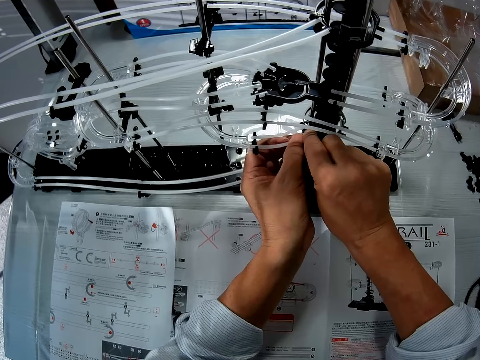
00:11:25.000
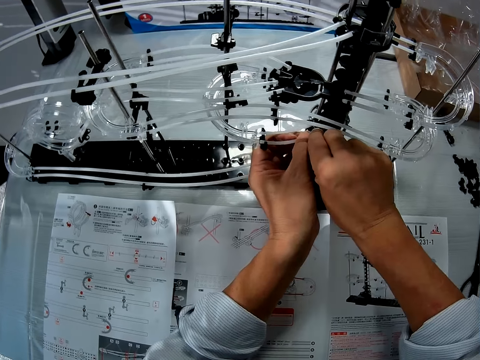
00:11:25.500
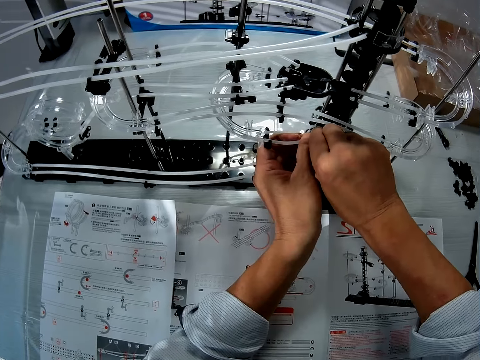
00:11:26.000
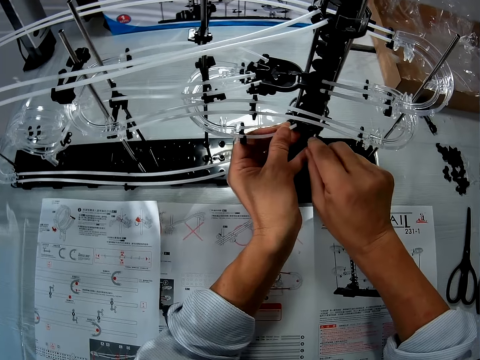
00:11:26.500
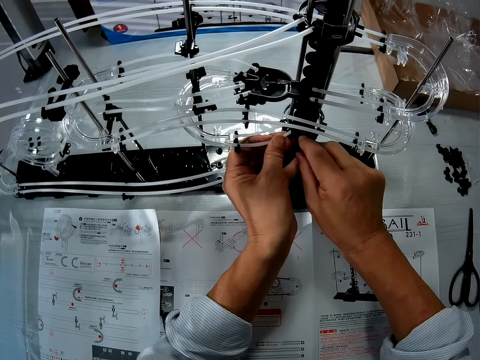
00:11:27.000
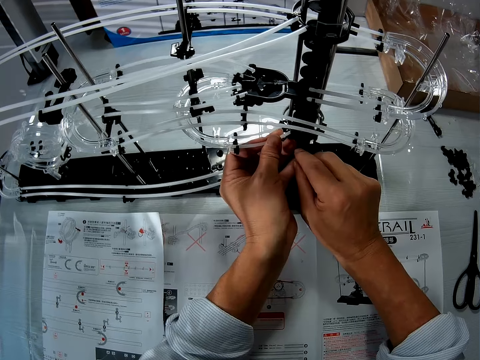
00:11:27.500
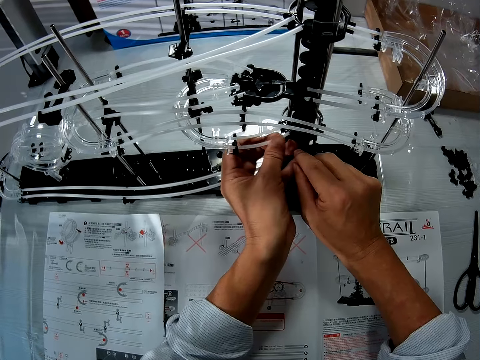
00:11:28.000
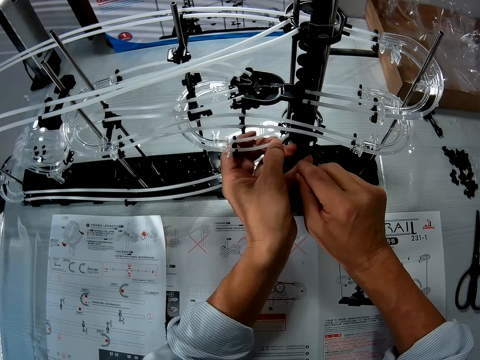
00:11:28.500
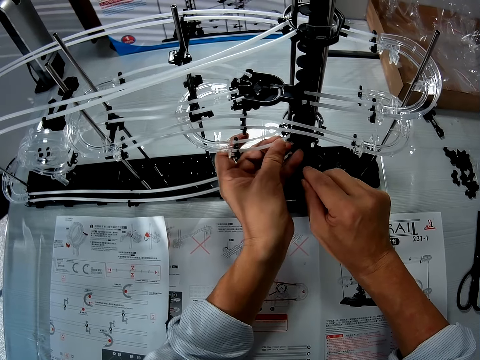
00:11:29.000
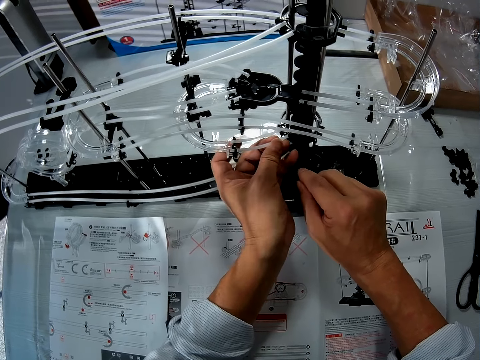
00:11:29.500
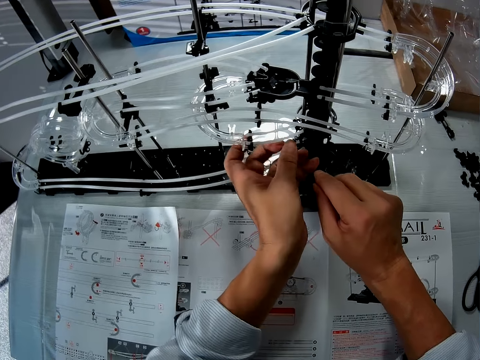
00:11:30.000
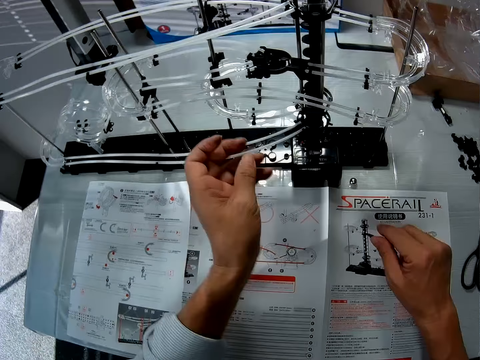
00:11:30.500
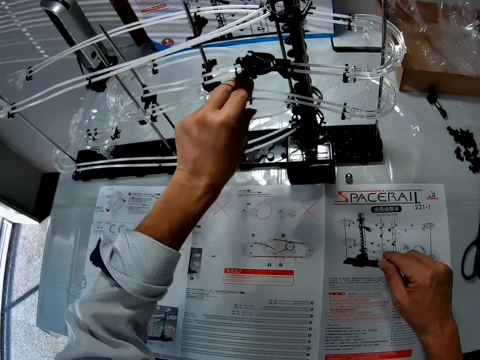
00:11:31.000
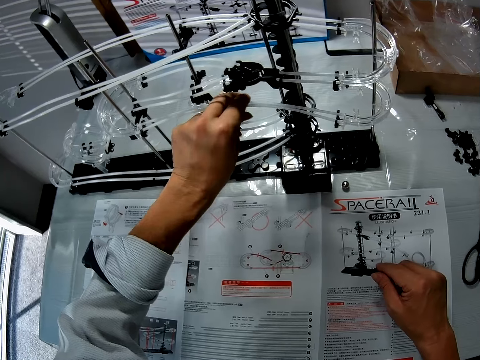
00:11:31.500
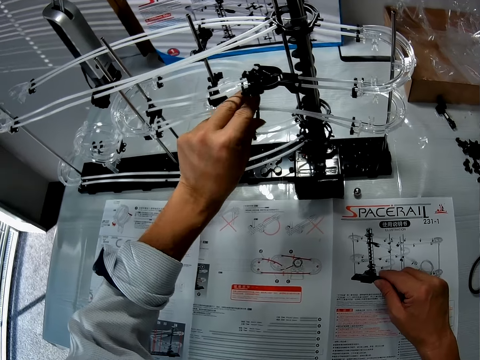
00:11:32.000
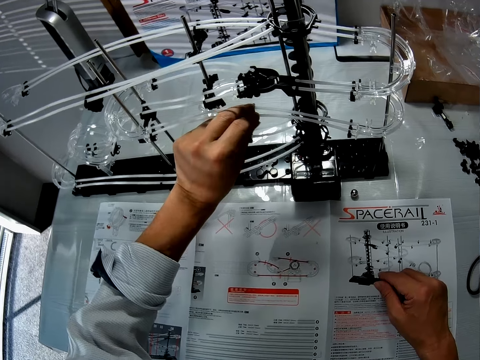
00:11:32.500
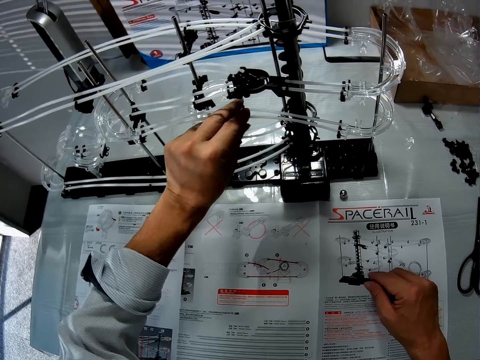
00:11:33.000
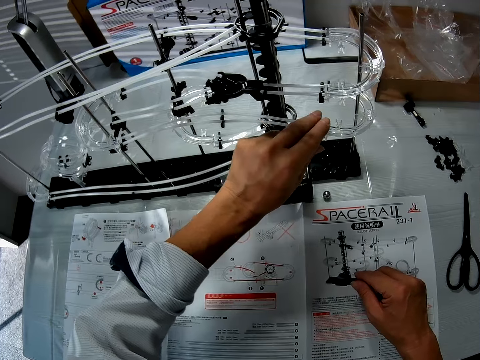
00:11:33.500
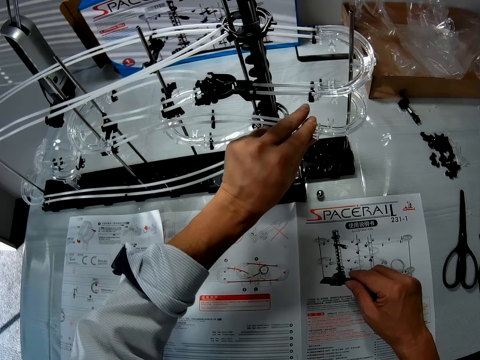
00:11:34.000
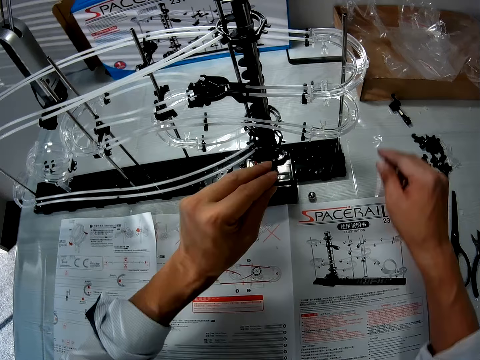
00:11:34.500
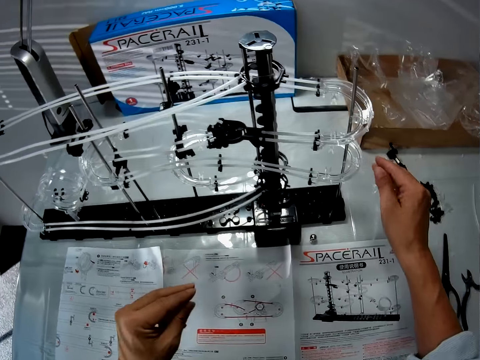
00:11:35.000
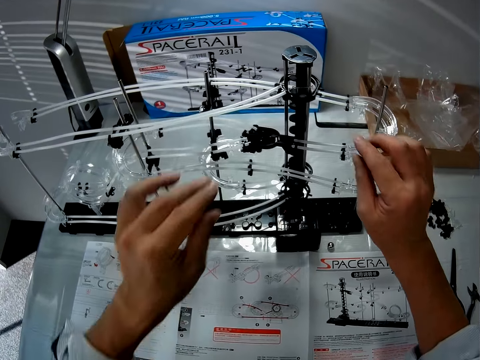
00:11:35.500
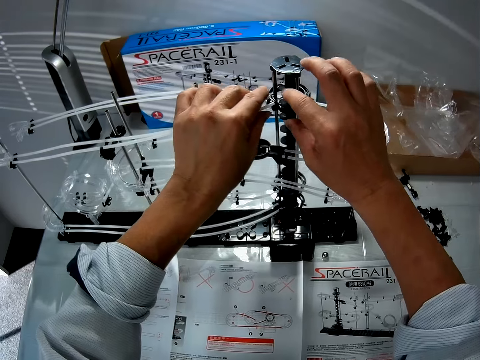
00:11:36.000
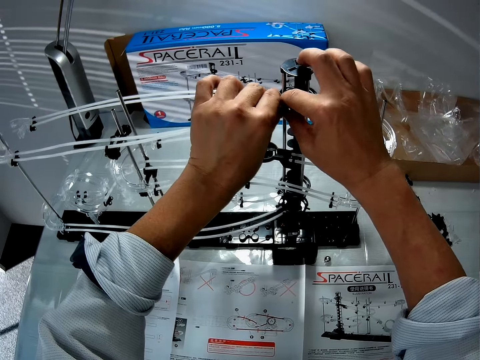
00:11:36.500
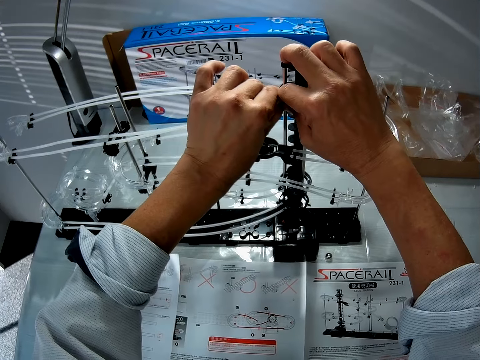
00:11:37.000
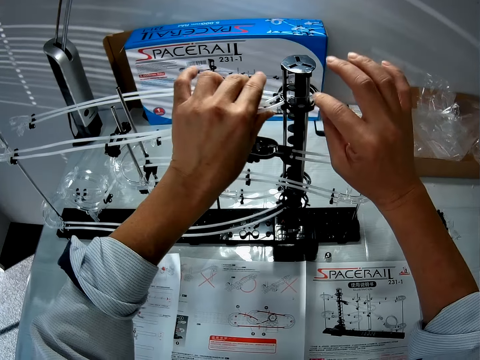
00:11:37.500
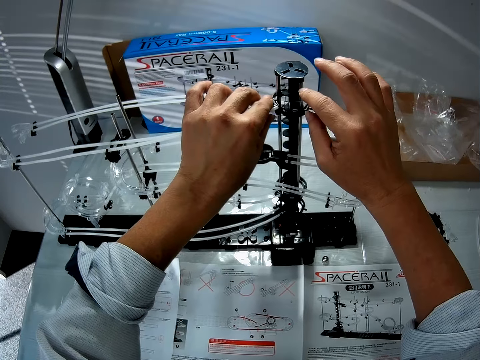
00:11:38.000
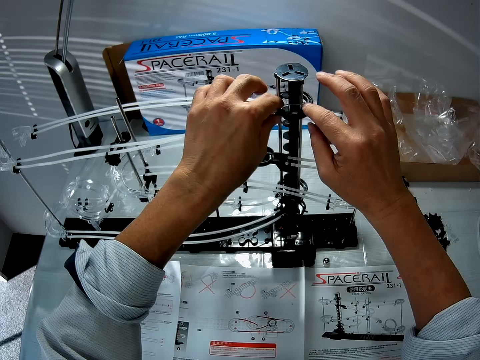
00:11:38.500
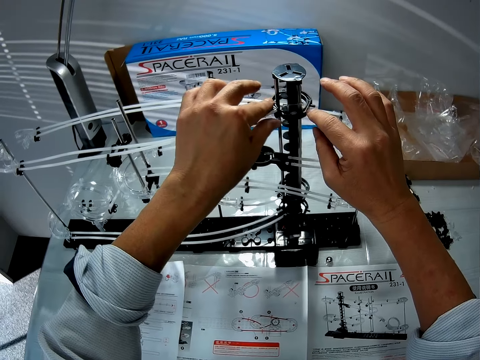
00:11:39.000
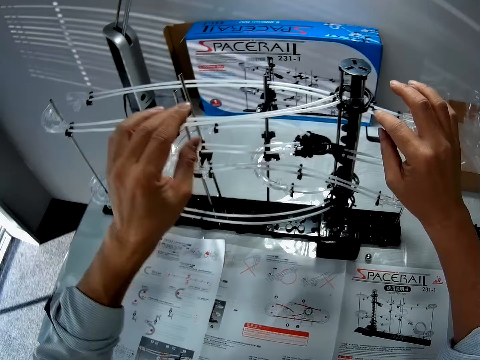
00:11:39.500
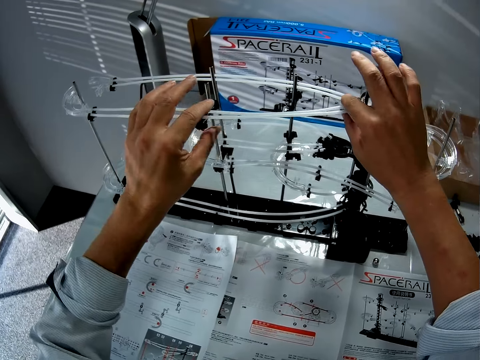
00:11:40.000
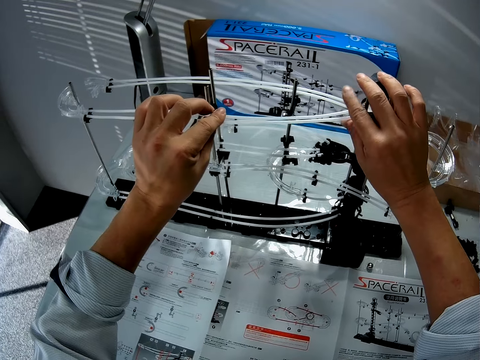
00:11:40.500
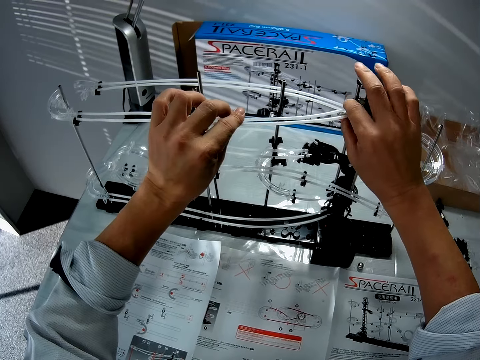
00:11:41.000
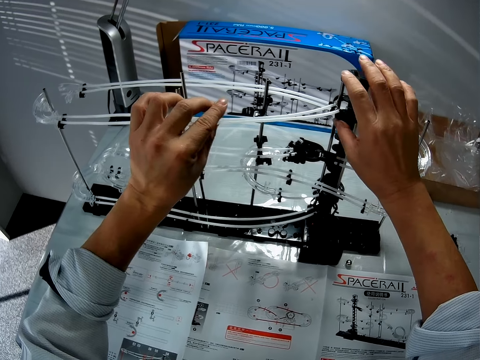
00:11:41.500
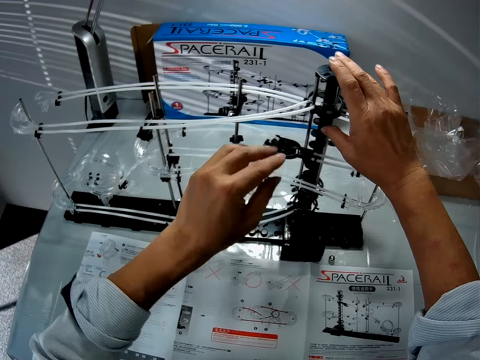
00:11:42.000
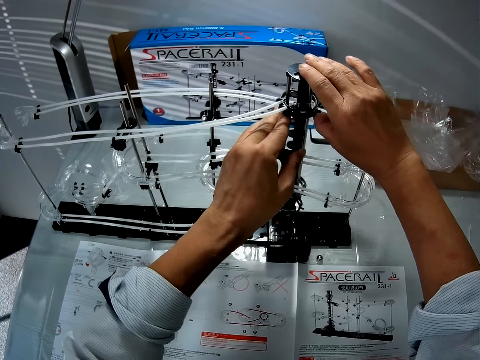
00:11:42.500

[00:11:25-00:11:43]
The camera wearer fixes the part to the edge. They move the hand. They touch the part of the space rail, make adjustments to the roller coaster toy, and touch the part of the space rail again. They fix the upper hand with both hands. They touch the upper hand with both hands.

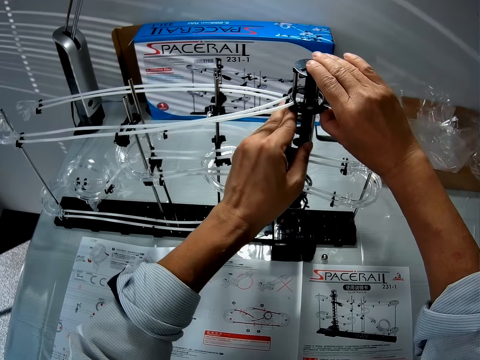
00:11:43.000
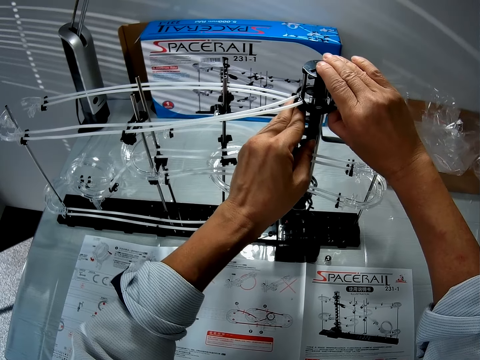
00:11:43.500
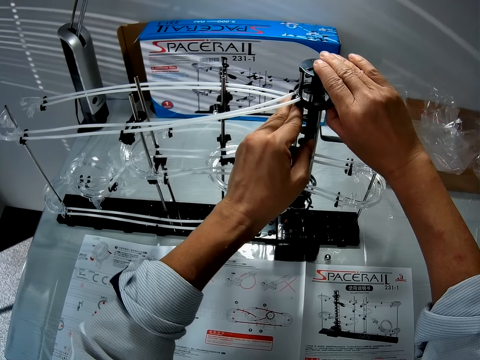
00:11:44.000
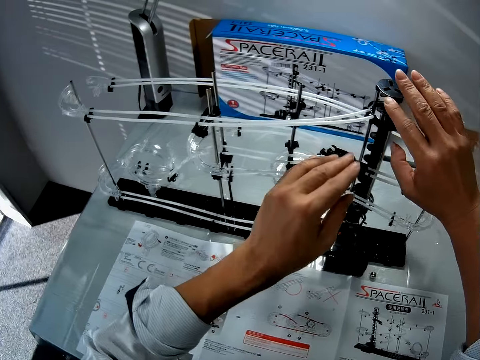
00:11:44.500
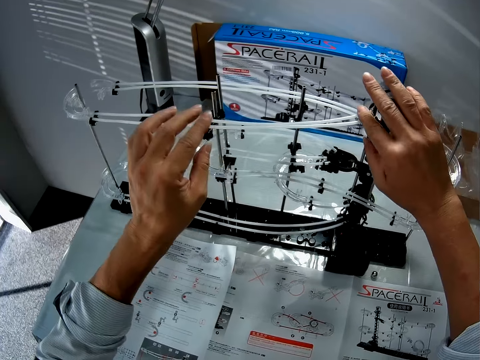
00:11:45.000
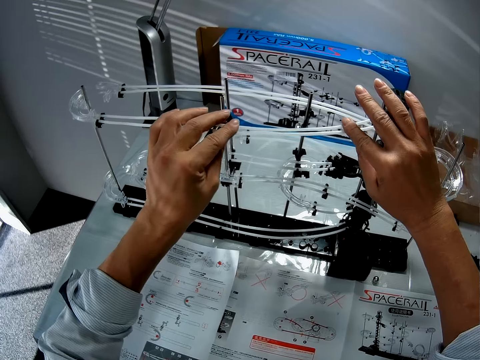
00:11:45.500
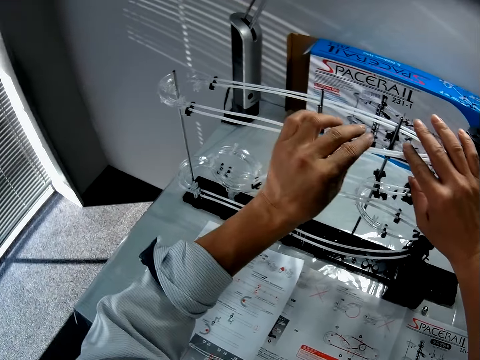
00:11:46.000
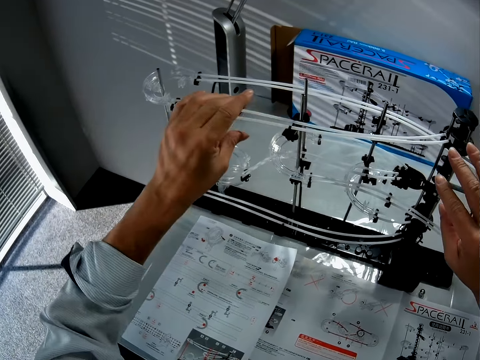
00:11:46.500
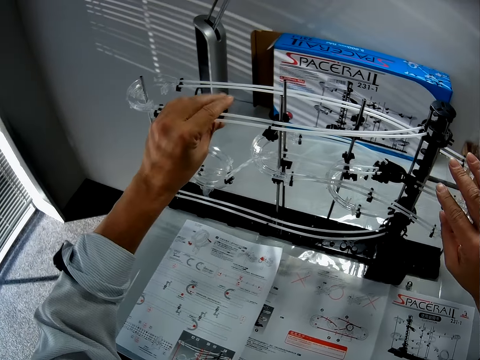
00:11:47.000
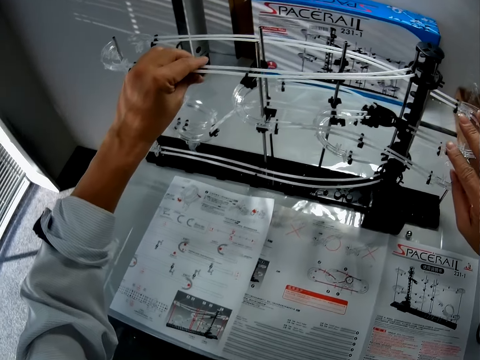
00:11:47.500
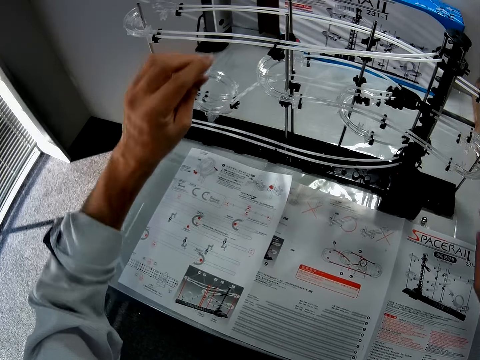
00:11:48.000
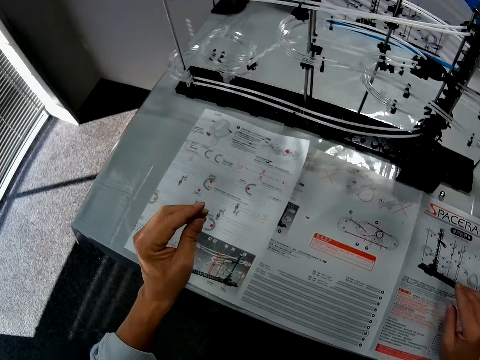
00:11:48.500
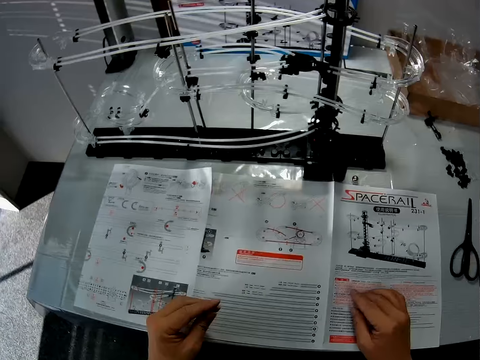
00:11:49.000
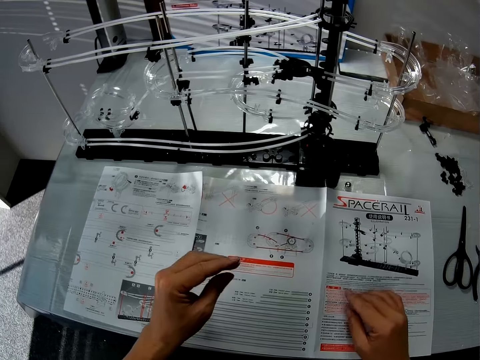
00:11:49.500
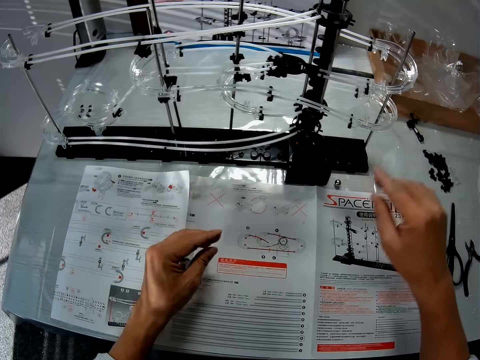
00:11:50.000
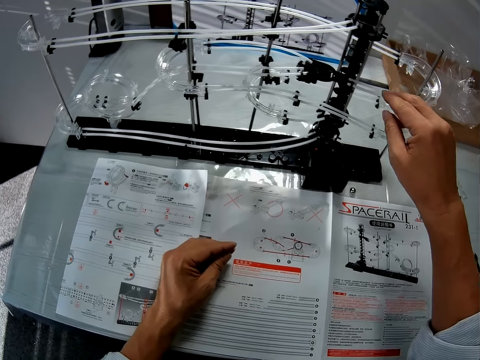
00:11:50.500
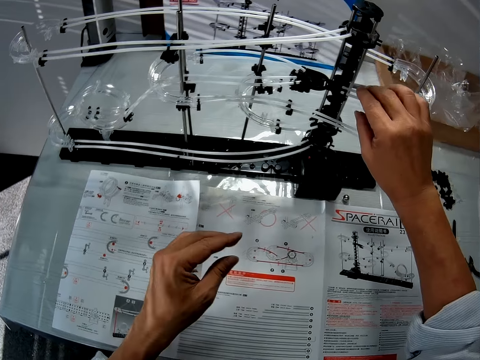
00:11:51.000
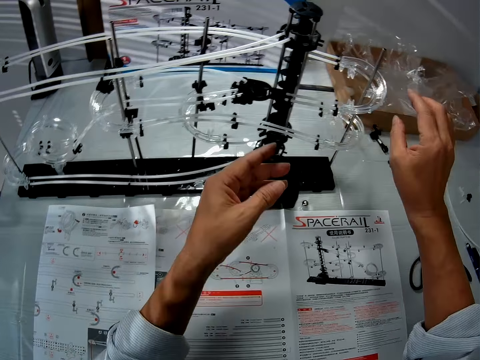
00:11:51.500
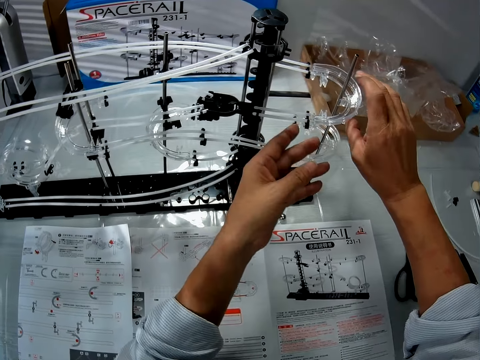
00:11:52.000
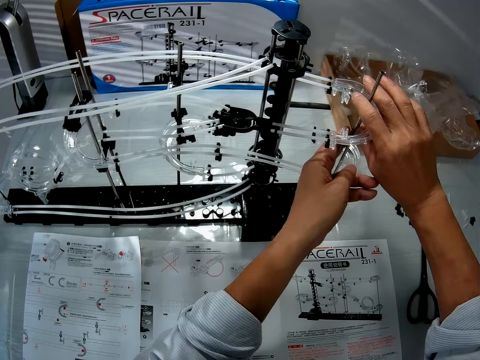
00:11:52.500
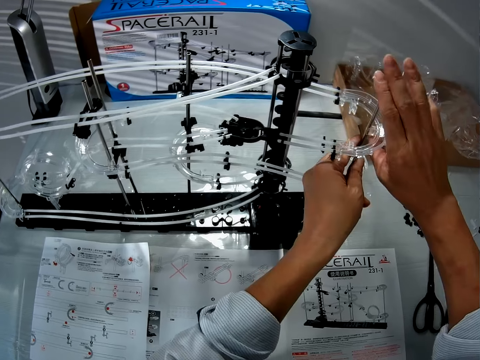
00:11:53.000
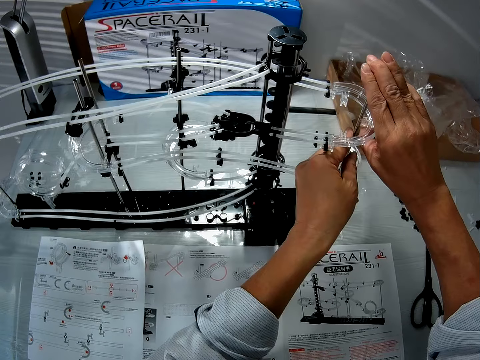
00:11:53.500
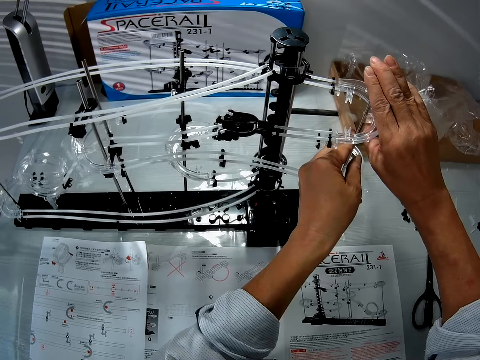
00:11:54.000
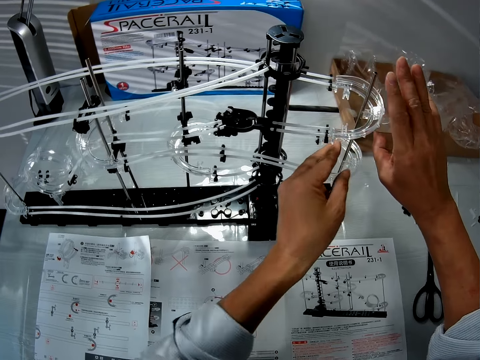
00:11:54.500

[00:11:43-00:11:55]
The camera wearer lifts the upper part. They touch the upper part of the space rail. They touch the paper. They touch the upper part of the space rail. They lift the side part.
